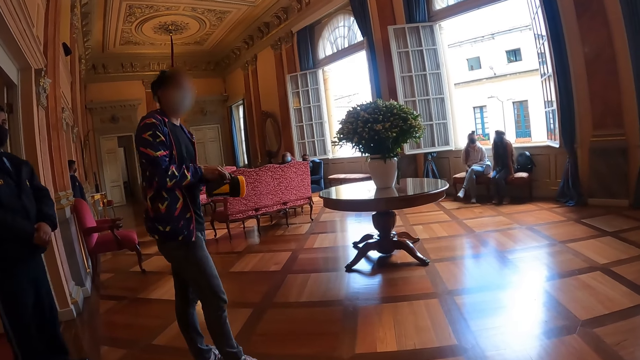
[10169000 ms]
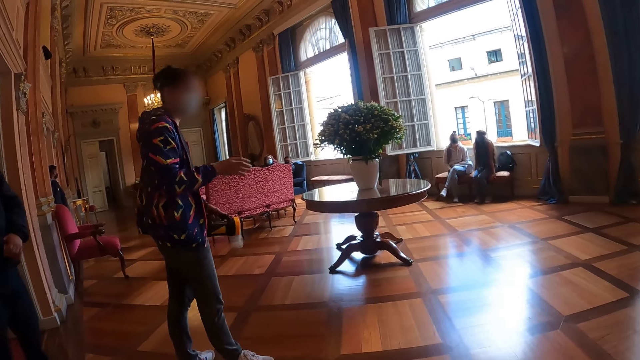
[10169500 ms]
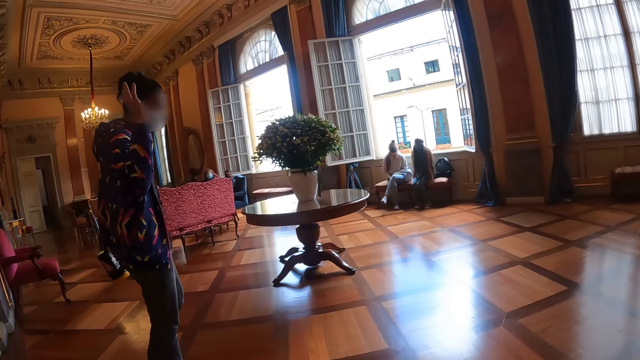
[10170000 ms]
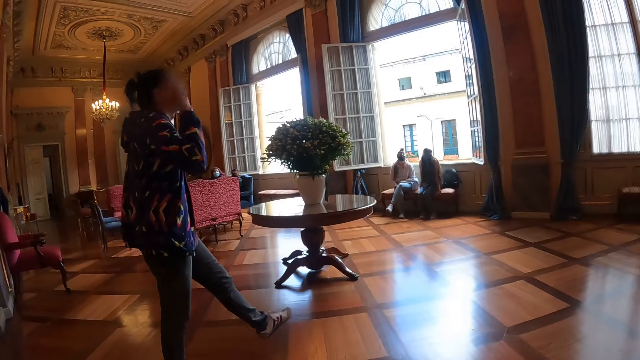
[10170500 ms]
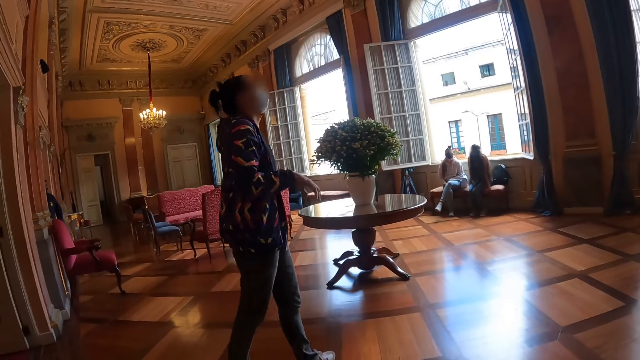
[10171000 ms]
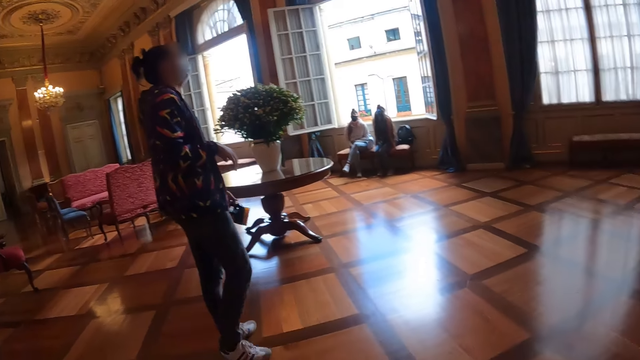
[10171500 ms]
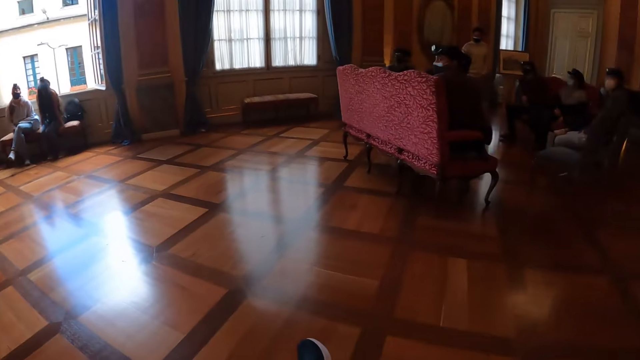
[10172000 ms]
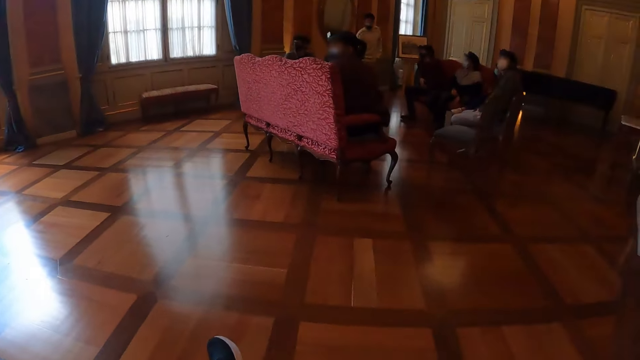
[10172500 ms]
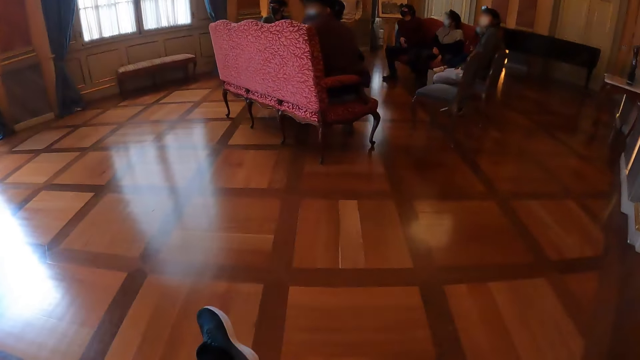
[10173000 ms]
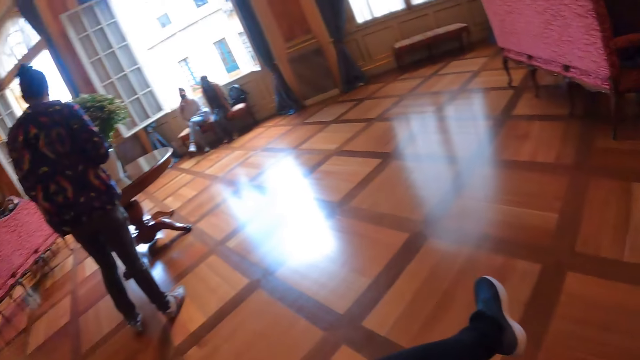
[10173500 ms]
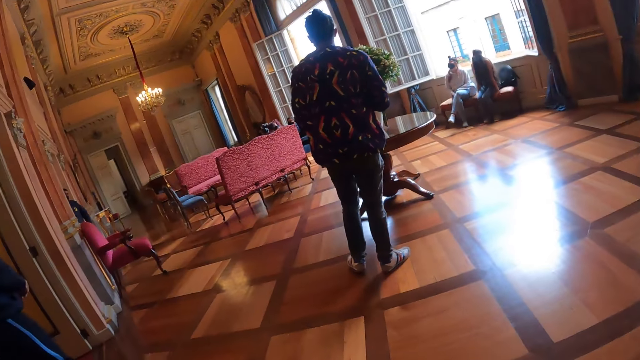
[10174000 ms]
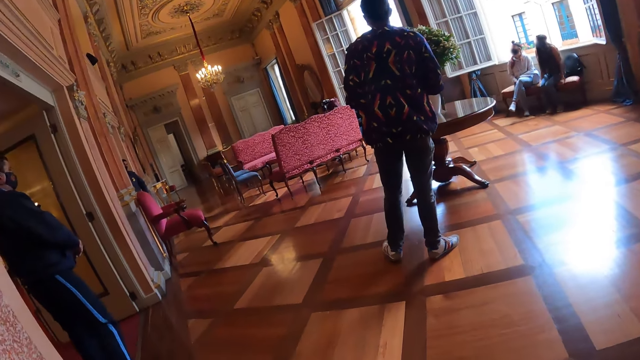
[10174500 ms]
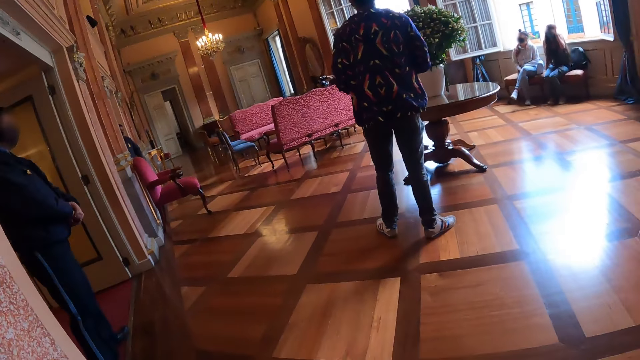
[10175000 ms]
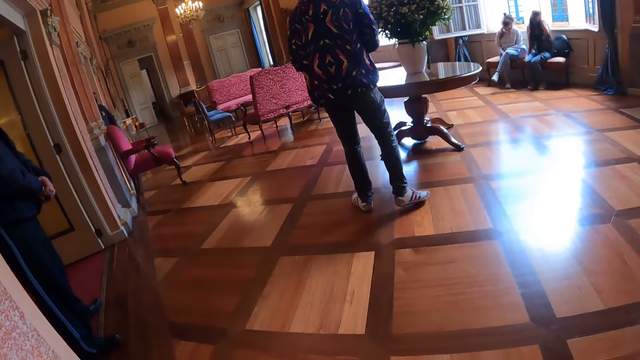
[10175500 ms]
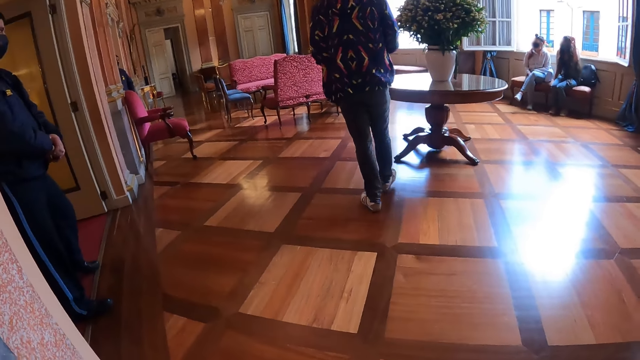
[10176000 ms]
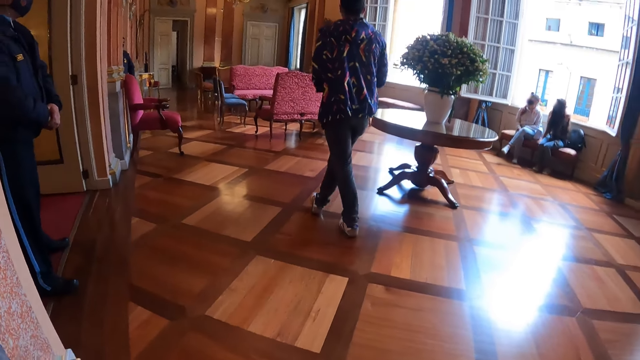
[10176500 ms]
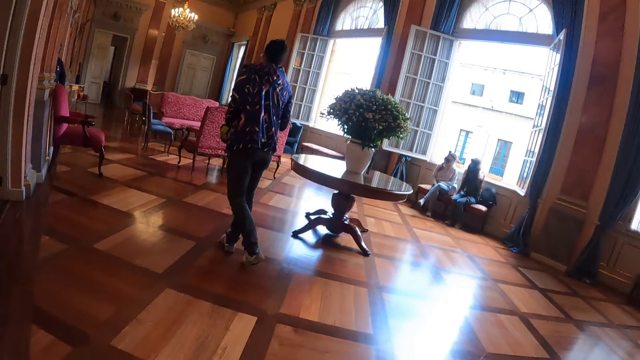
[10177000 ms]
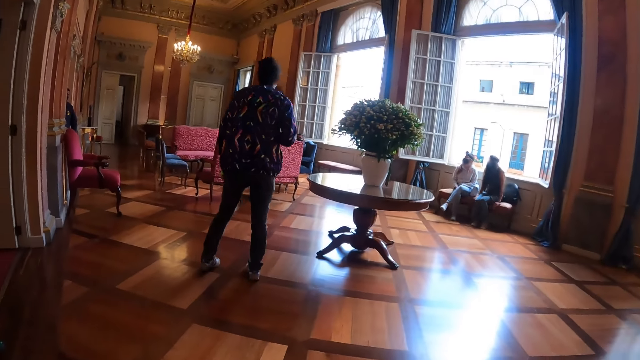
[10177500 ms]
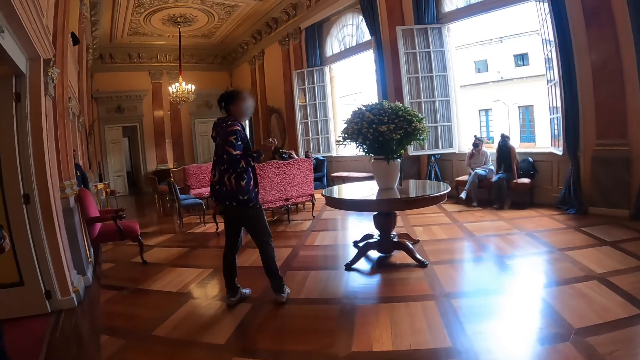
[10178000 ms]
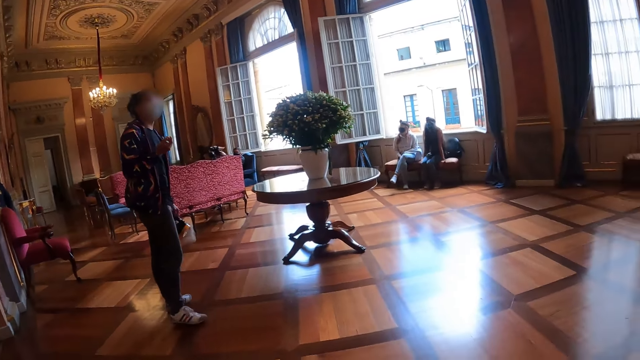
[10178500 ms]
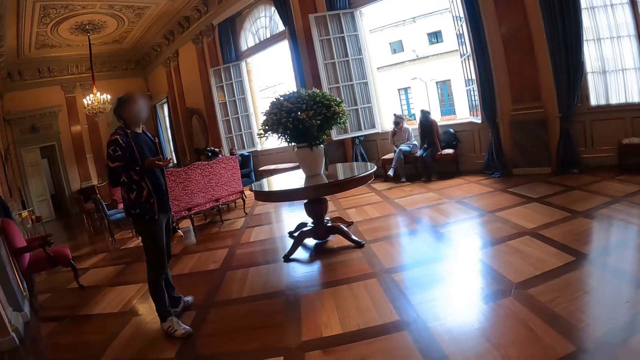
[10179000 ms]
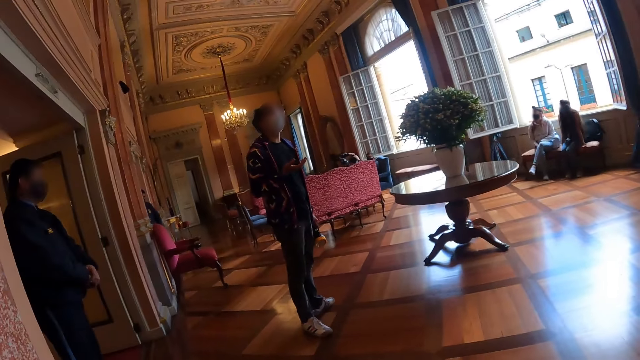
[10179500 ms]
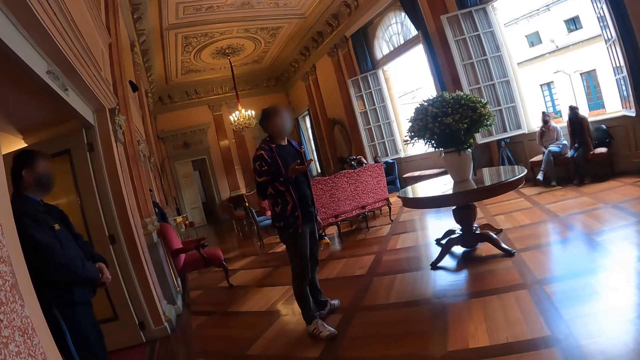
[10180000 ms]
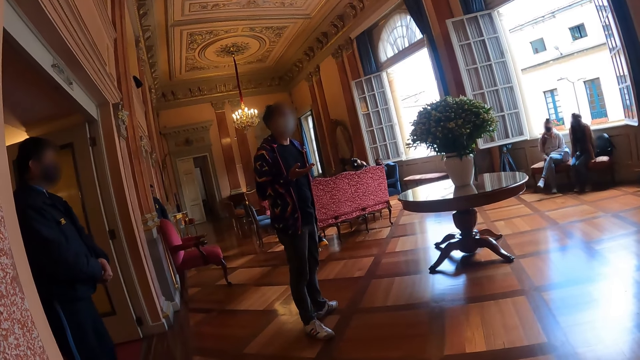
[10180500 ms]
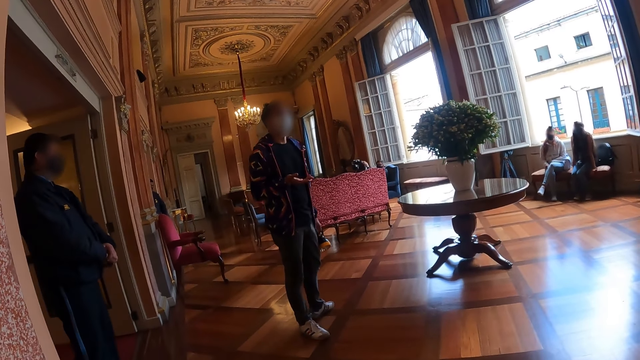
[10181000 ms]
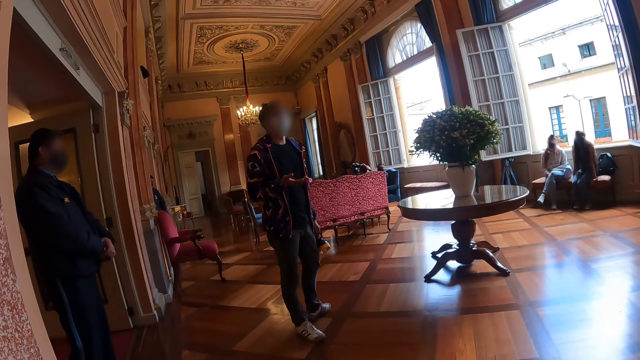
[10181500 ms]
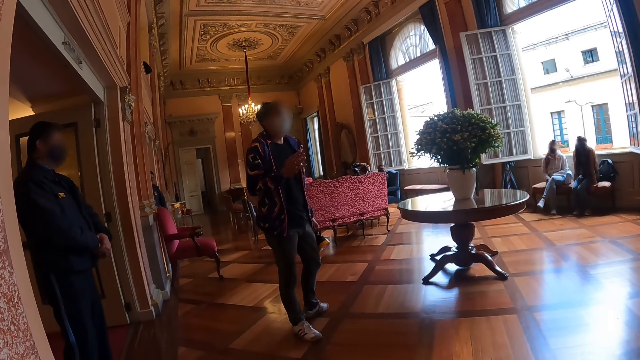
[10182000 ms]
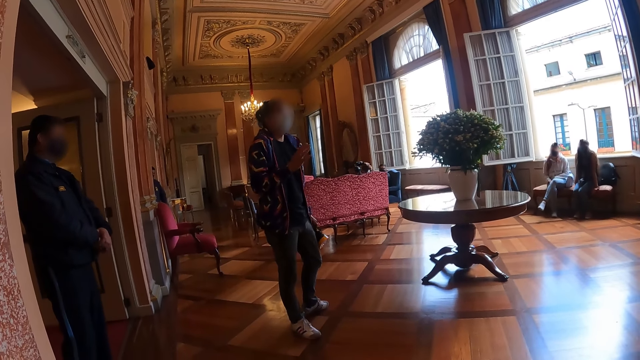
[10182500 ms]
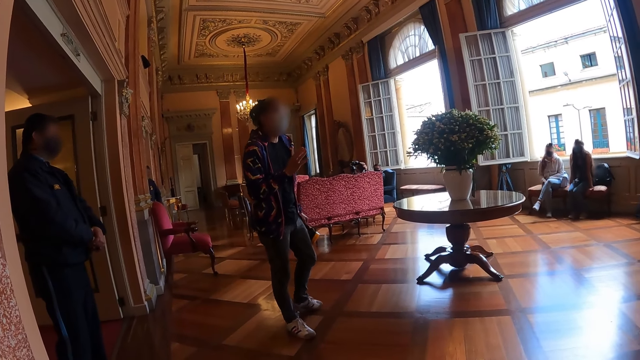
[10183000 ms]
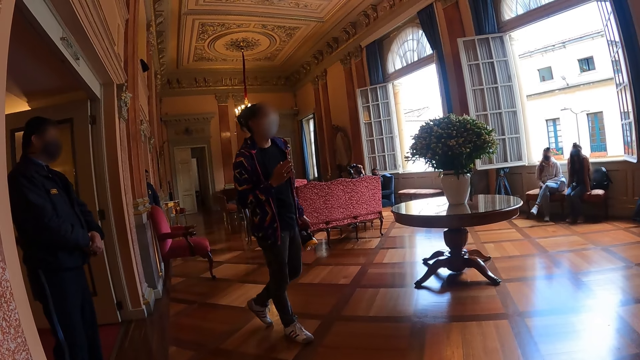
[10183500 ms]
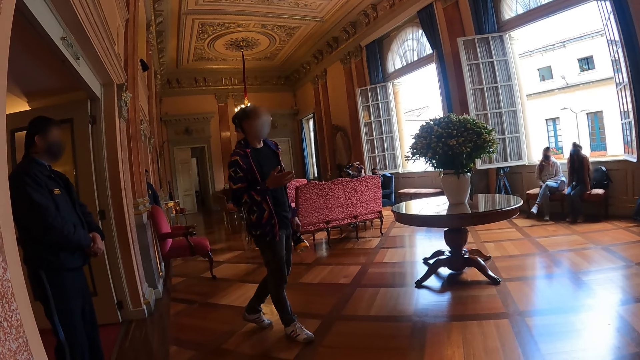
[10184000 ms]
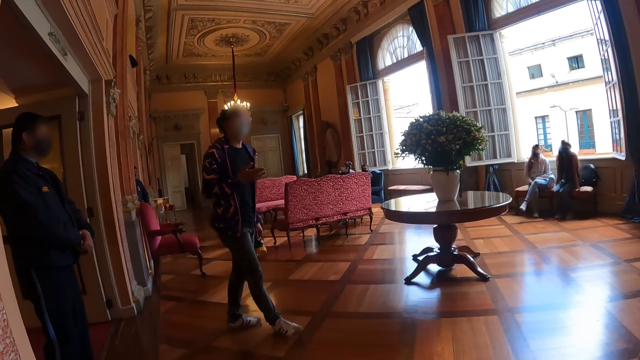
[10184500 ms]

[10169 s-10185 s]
A man talks to the people in the building. The man places the flashlight in his right hand. The camera wearer stares at the floor. They look around. The man instructs the group. The camera wearer looks at the man. The man walks about the room. The man instructs the group.

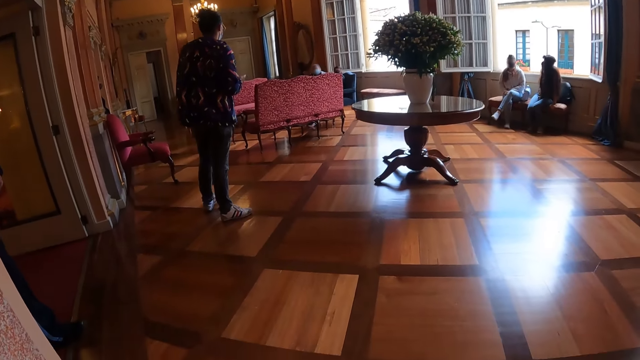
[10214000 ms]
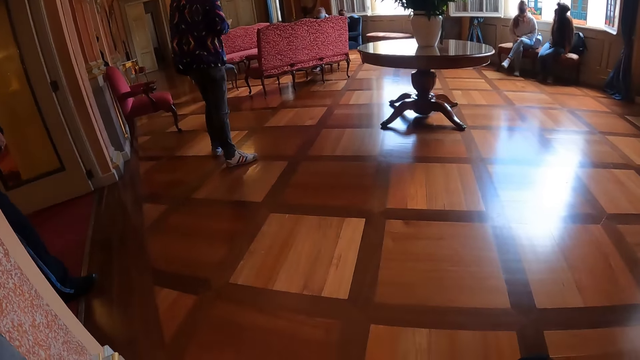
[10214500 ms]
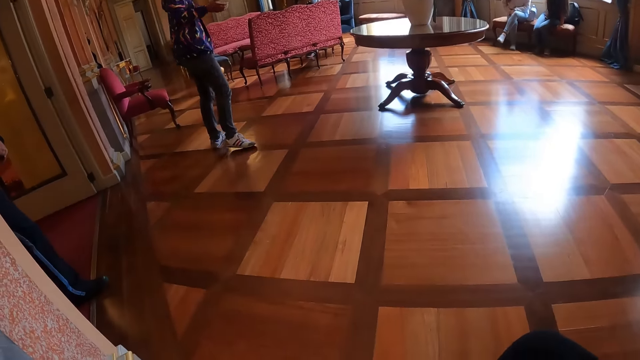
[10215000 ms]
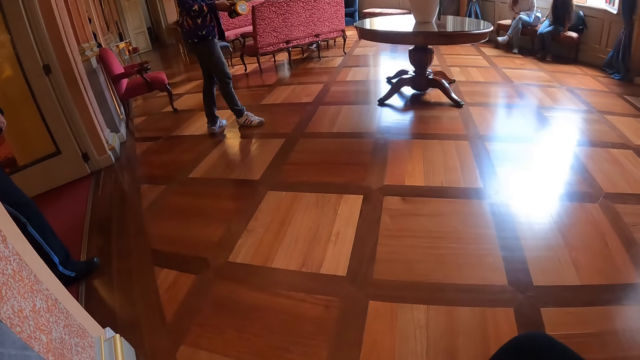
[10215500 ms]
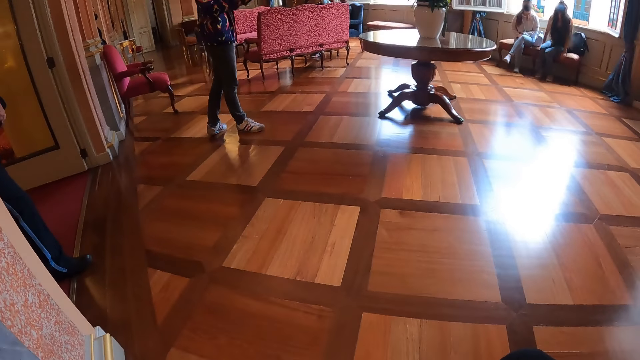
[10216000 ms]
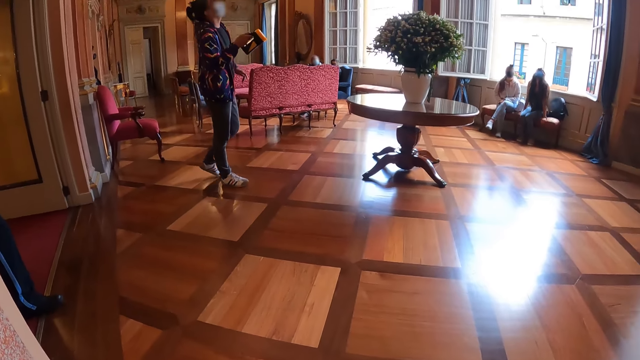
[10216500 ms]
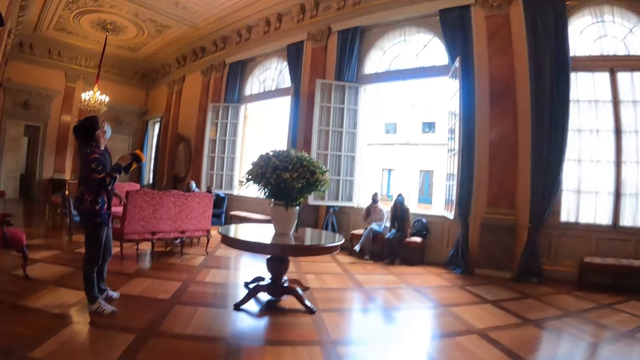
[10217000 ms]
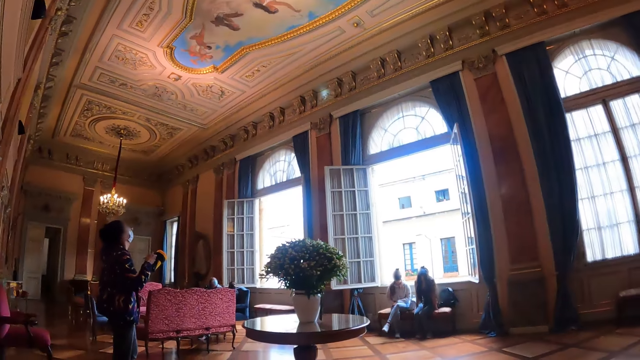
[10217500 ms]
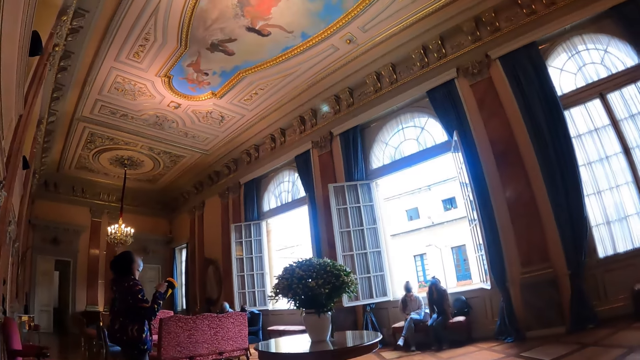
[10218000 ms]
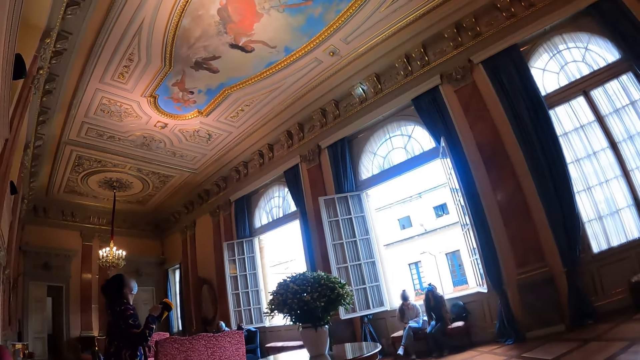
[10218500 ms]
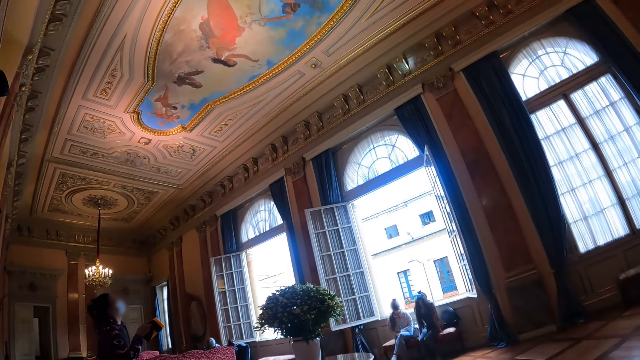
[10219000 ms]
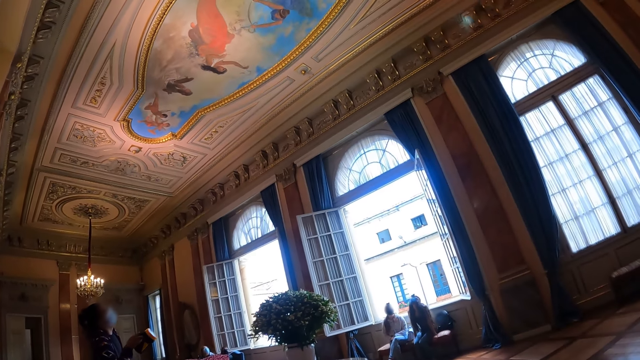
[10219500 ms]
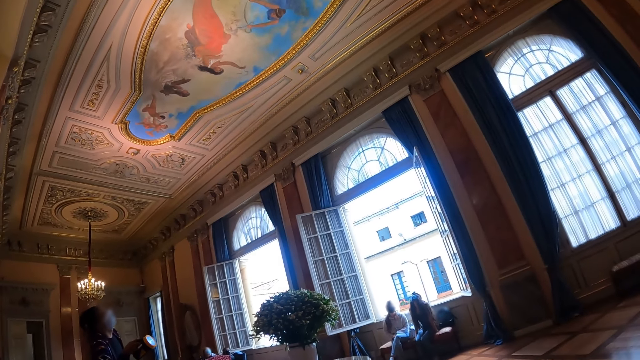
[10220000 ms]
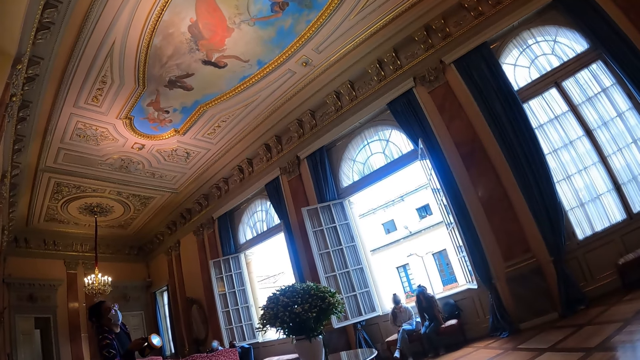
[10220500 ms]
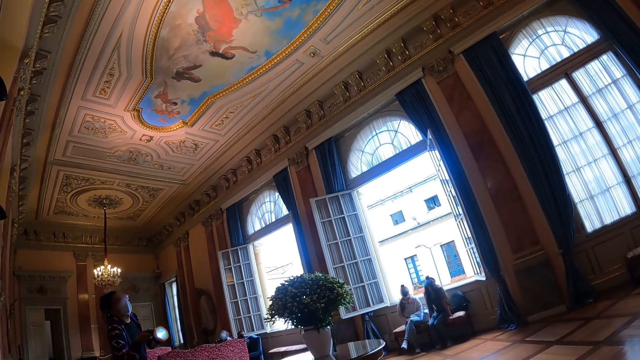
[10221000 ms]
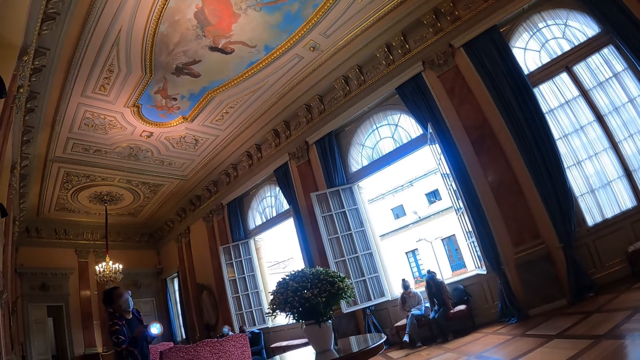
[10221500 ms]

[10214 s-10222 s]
A man places the flashlight in his right hand. The man reflects light from the flashlight on the walls. The camera wearer turns towards the light. The man reflects light from the flashlight on the walls. The camera wearer looks at the spotlight. They look around.
